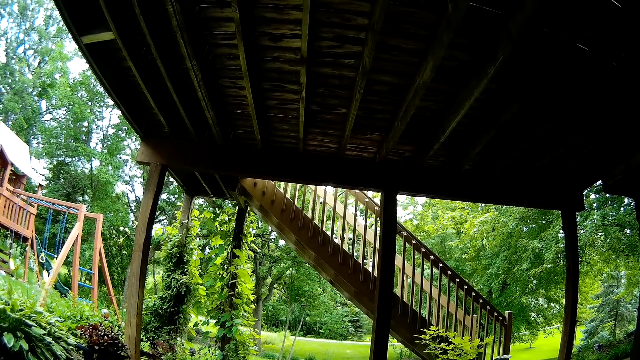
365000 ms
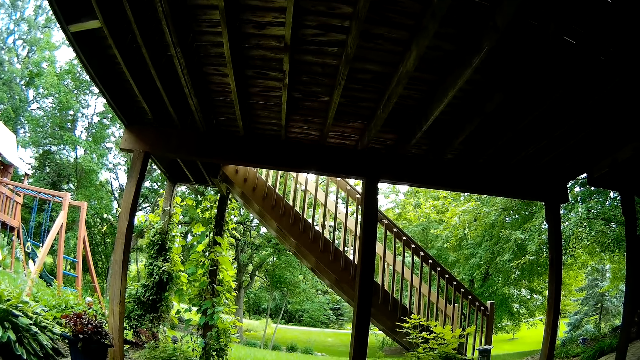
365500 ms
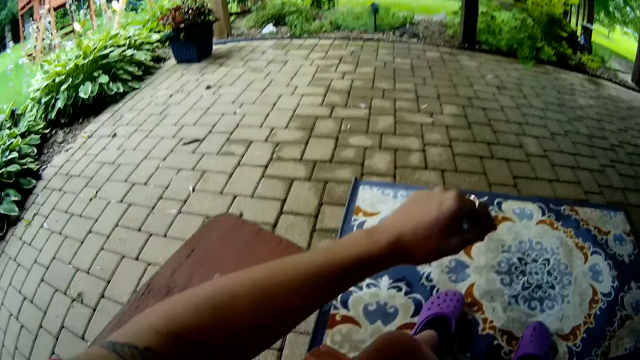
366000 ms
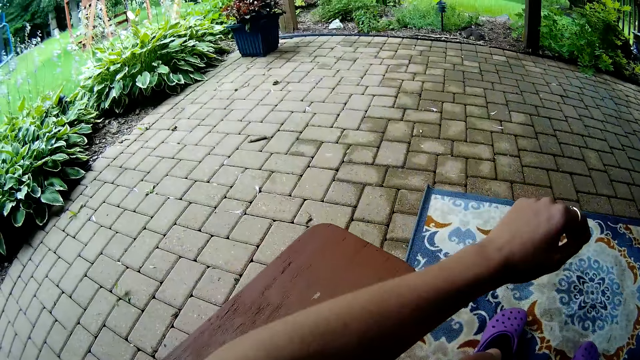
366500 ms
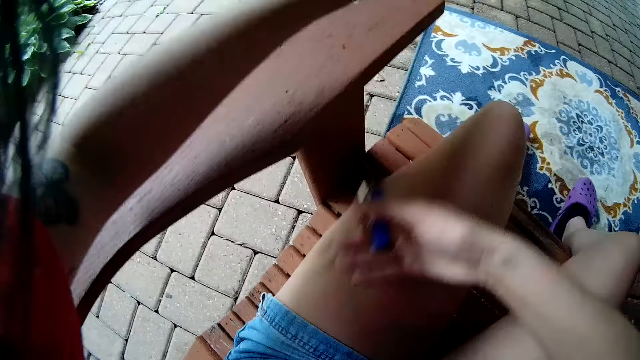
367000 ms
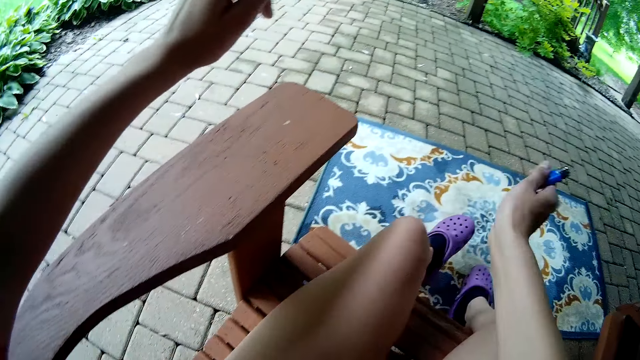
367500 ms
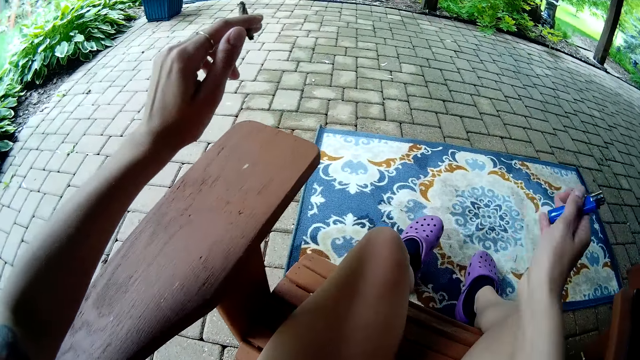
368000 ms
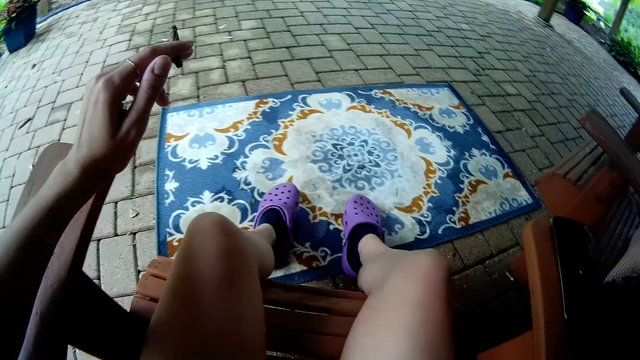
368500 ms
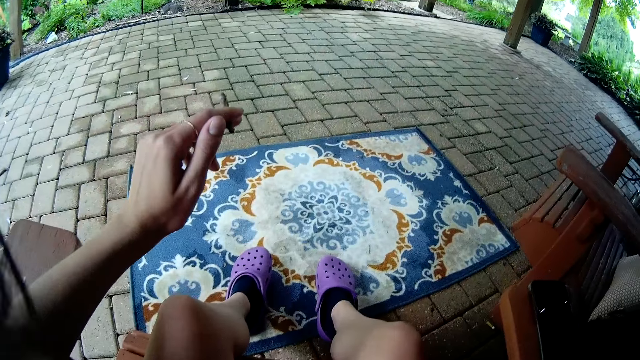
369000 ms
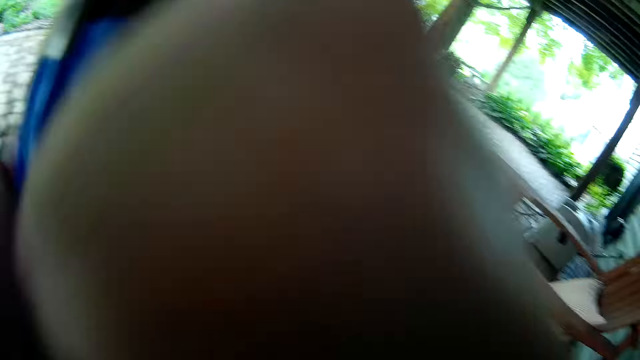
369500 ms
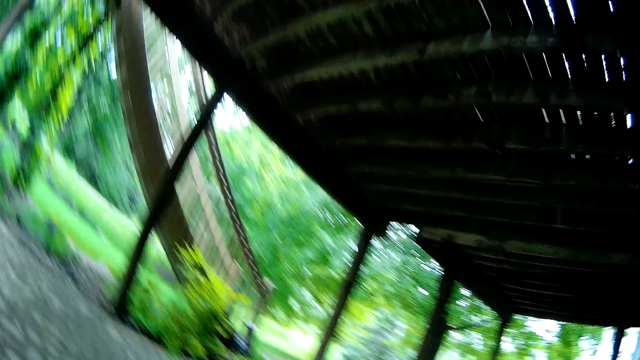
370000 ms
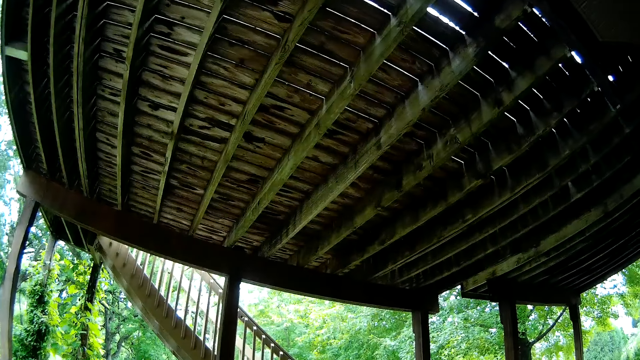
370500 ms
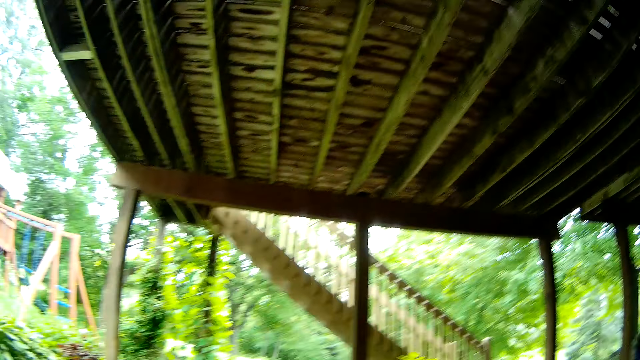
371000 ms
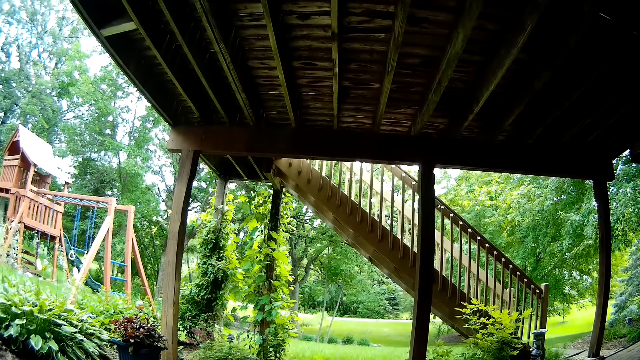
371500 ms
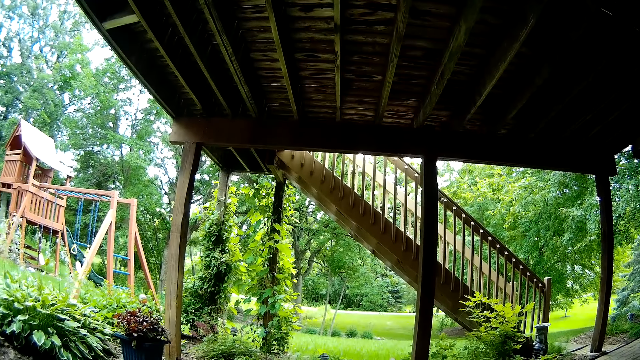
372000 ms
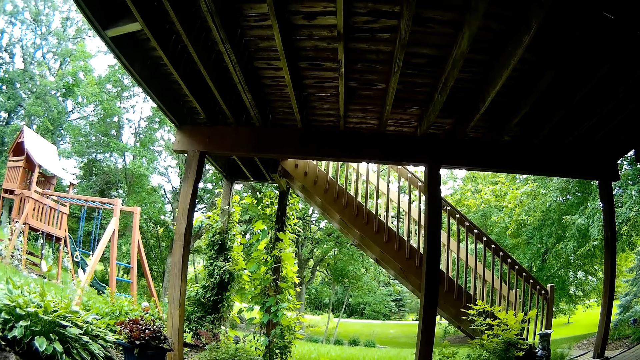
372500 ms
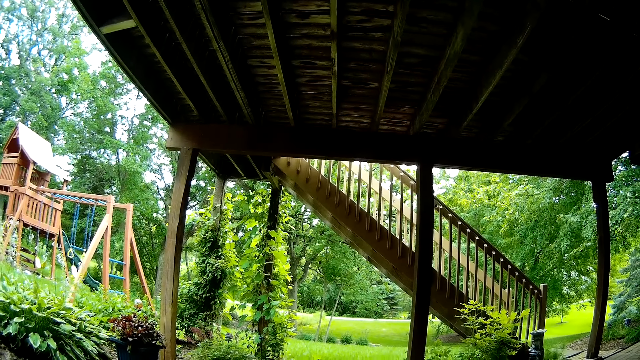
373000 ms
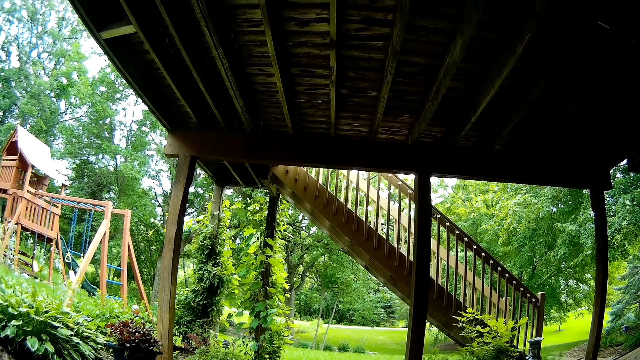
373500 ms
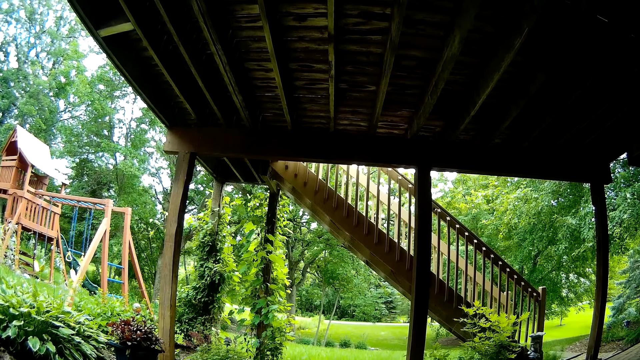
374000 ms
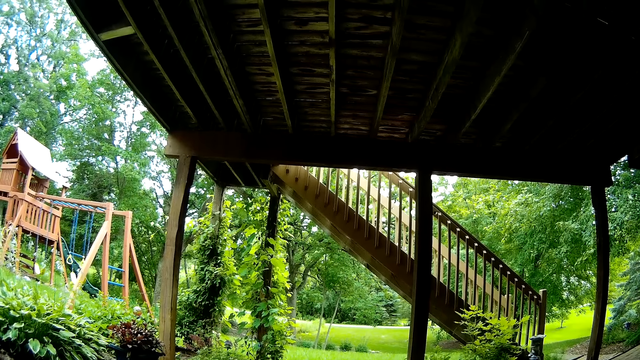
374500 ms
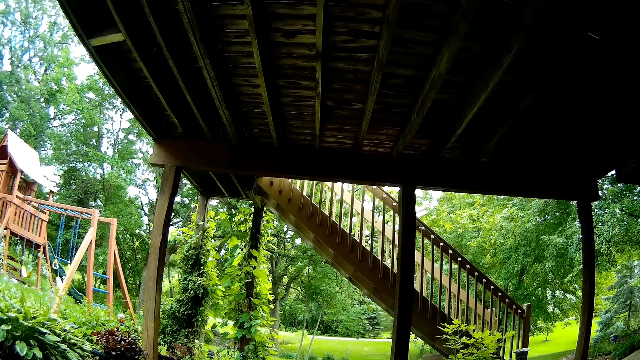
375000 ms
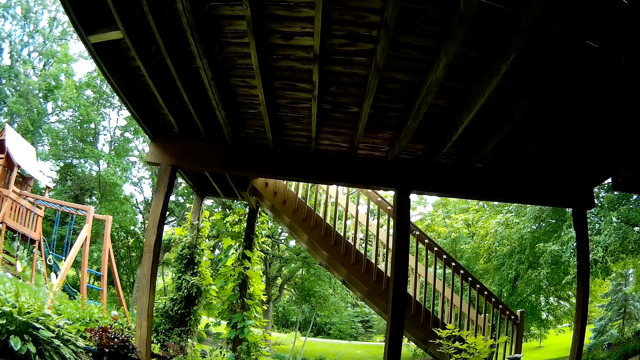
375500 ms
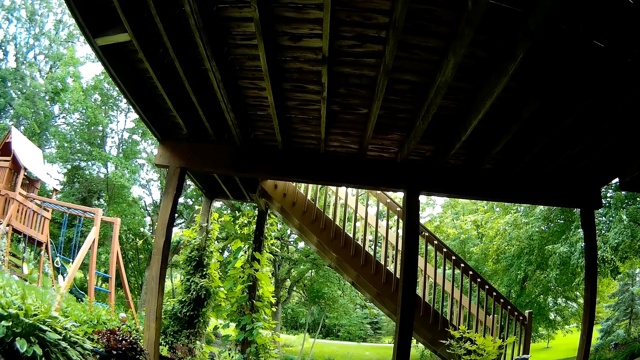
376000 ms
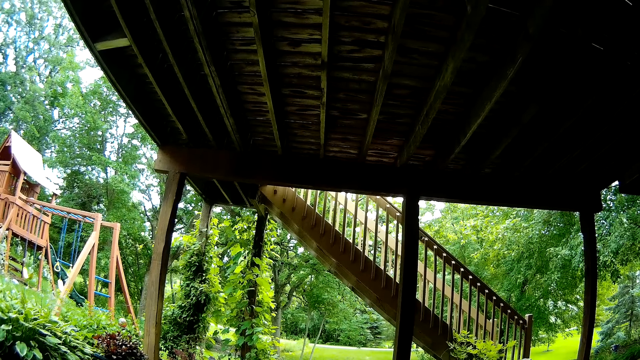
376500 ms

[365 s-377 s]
The camera wearer stretches the left hand. She wipes off dirt on her left lap with her right hand. She moves the right hand and holds a cigar in the left hand. She raises her right hand towards her head. She looks around.

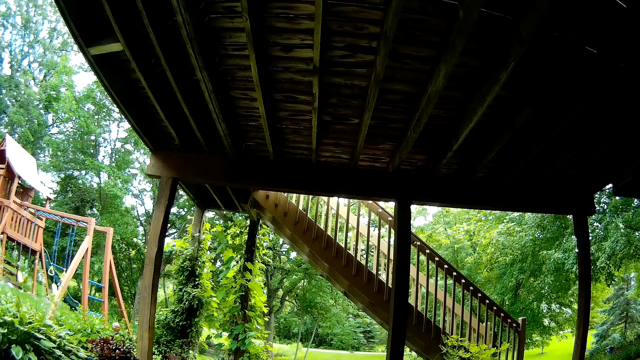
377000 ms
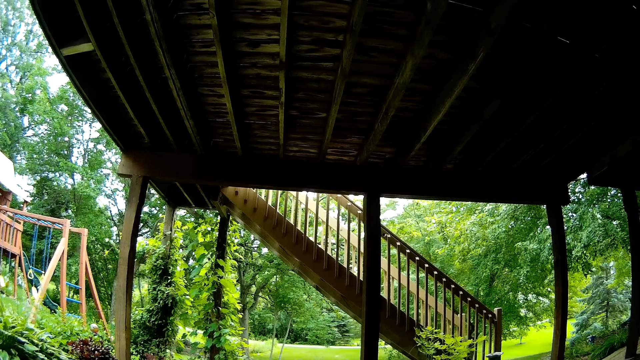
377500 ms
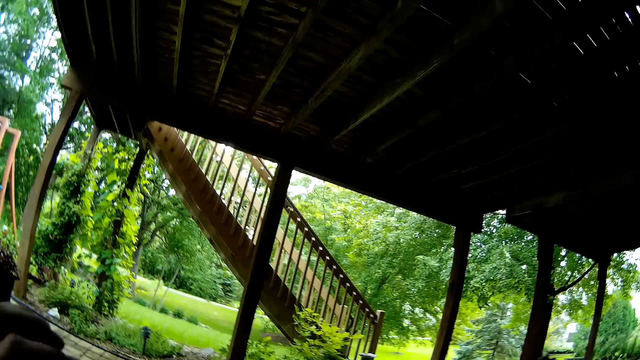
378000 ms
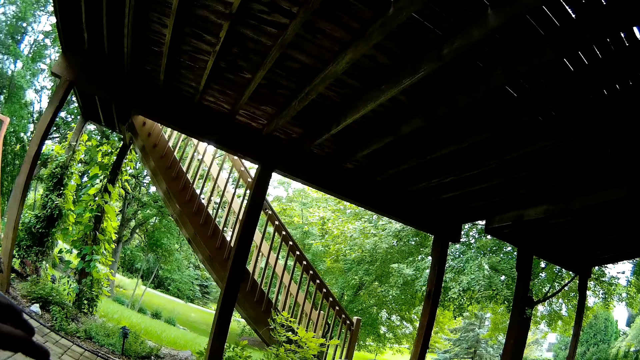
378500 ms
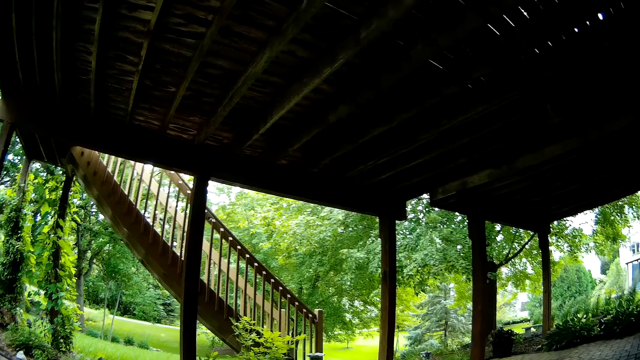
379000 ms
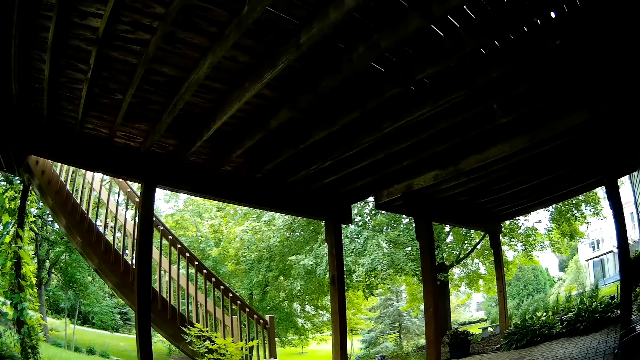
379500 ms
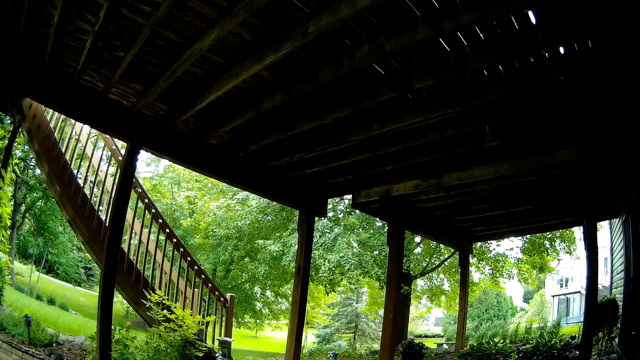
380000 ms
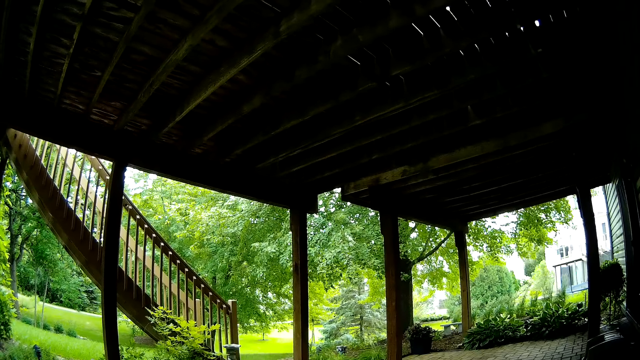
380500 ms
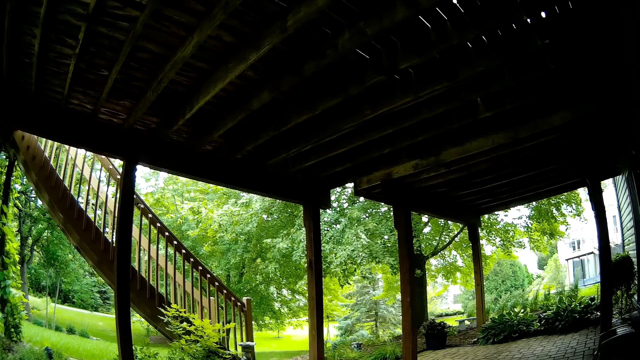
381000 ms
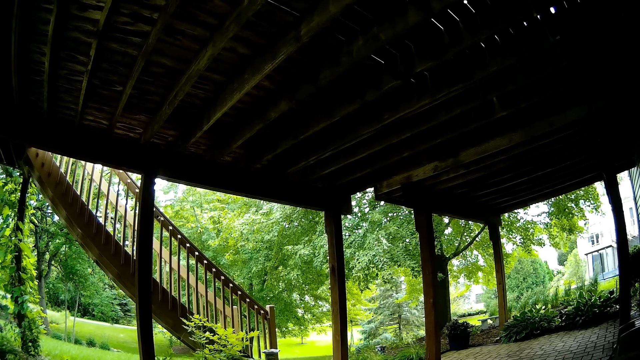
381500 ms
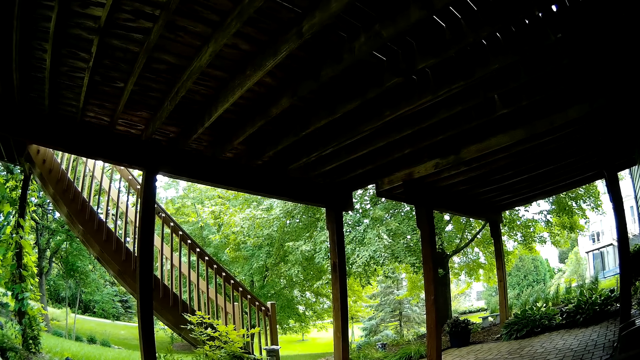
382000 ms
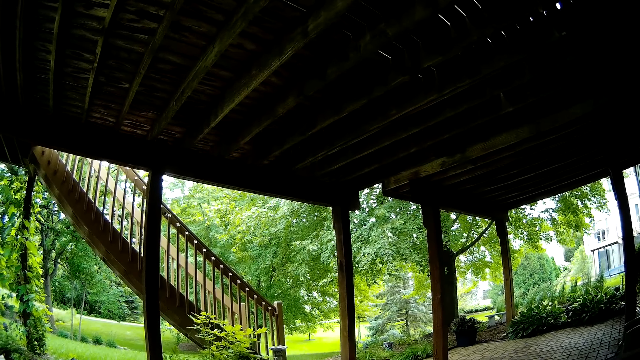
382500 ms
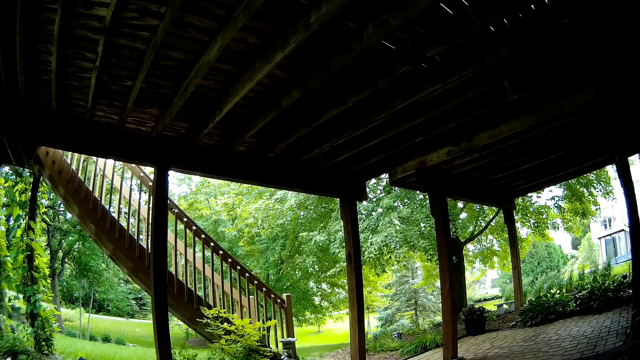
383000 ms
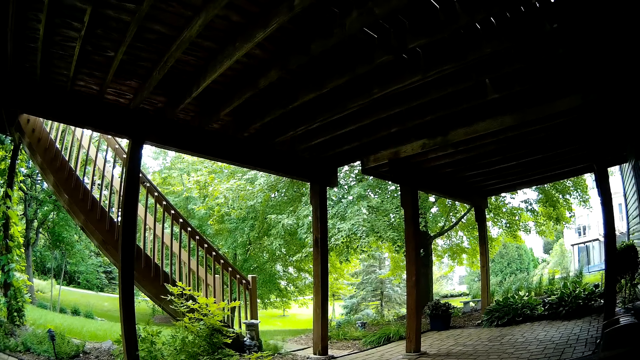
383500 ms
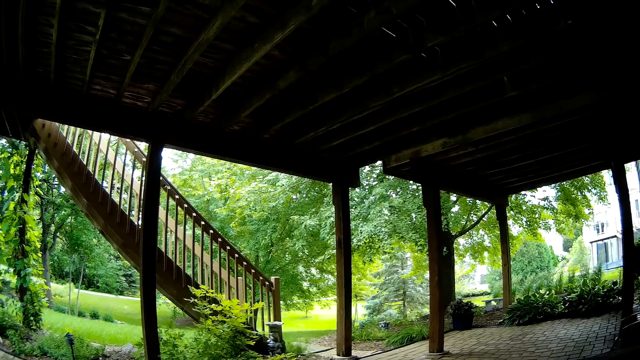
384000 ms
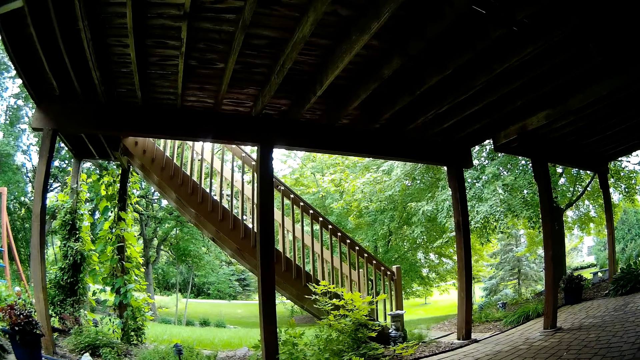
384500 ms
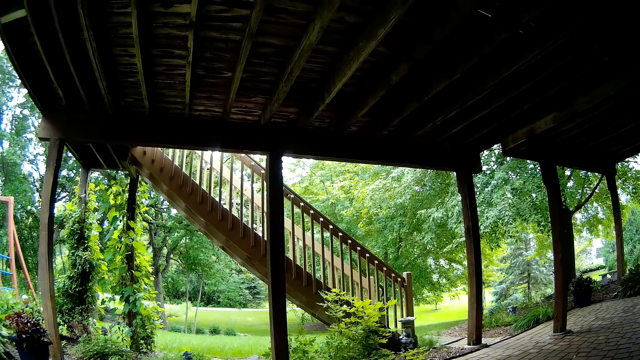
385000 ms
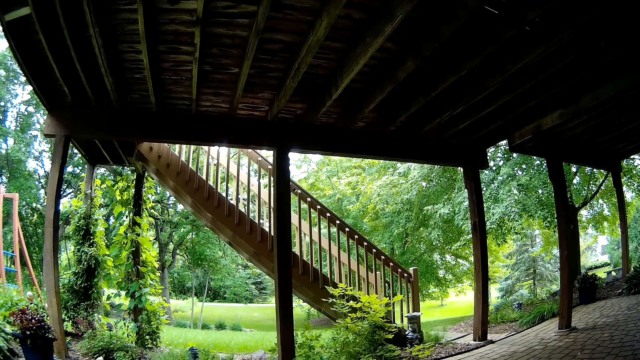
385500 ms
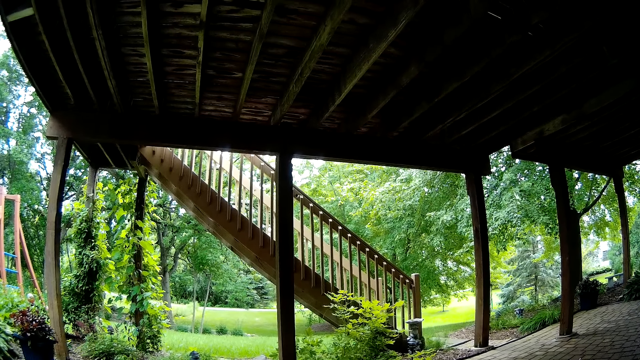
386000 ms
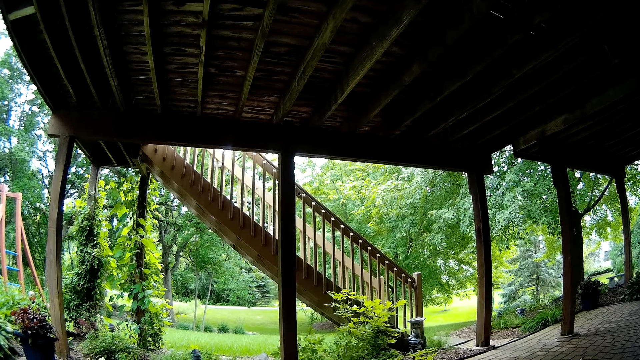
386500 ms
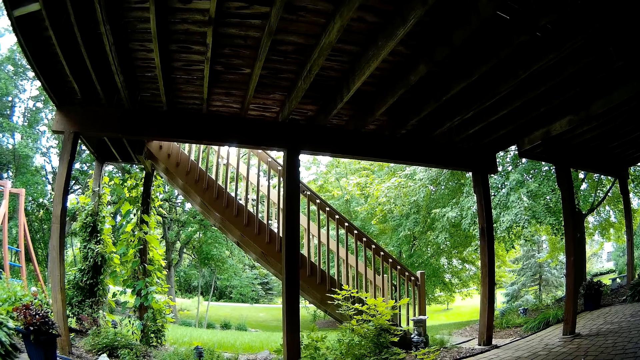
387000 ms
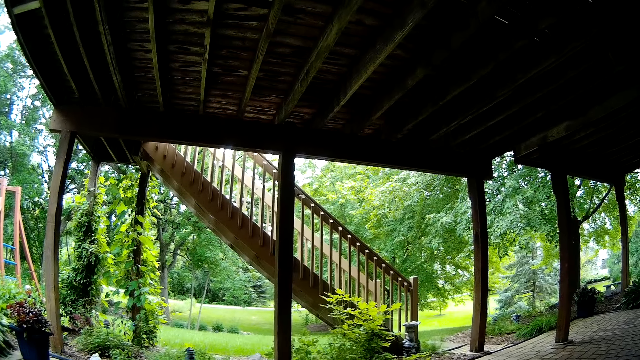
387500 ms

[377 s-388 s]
The camera wearer sings.
